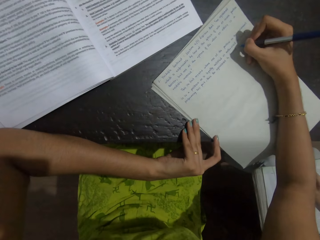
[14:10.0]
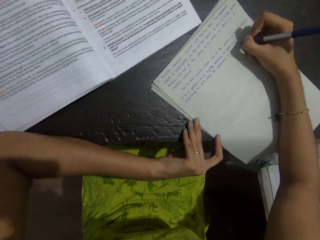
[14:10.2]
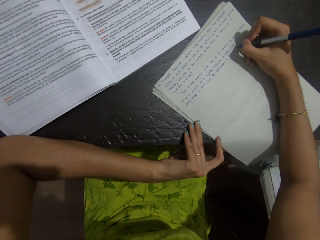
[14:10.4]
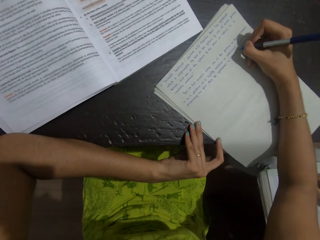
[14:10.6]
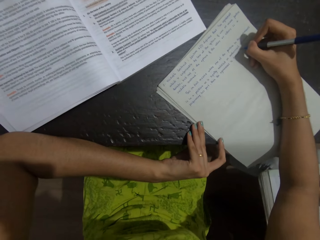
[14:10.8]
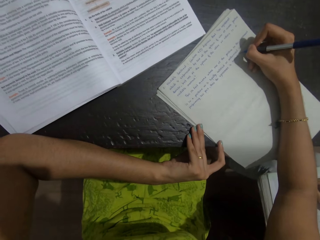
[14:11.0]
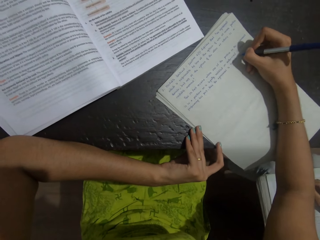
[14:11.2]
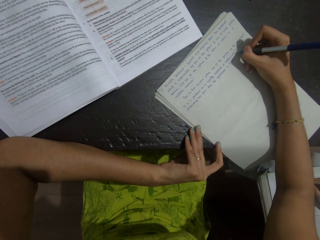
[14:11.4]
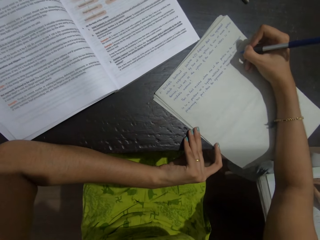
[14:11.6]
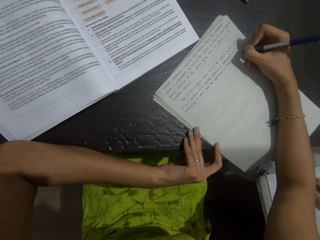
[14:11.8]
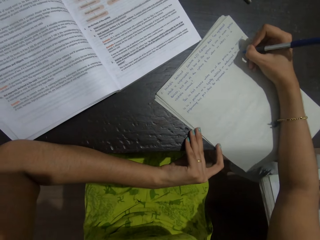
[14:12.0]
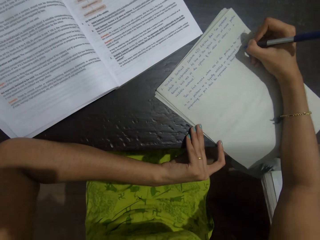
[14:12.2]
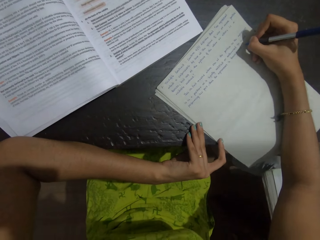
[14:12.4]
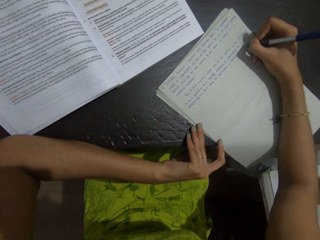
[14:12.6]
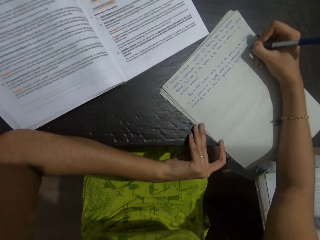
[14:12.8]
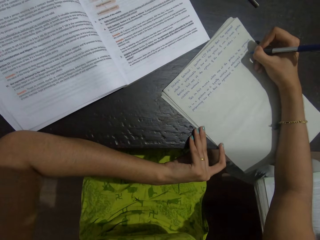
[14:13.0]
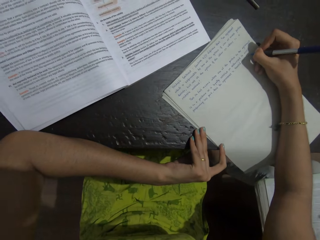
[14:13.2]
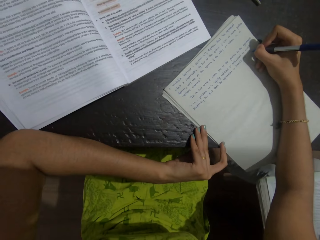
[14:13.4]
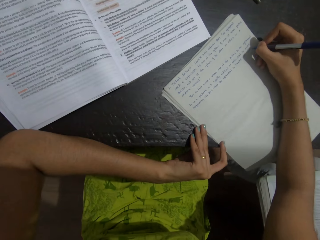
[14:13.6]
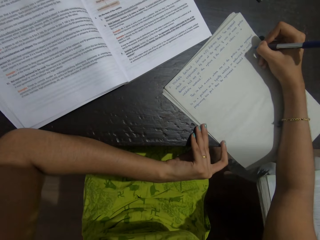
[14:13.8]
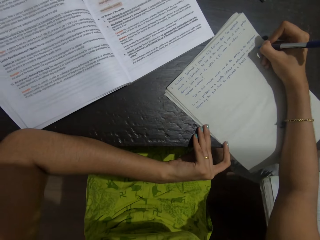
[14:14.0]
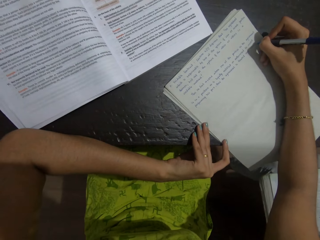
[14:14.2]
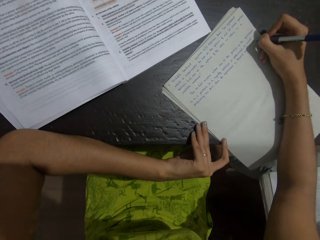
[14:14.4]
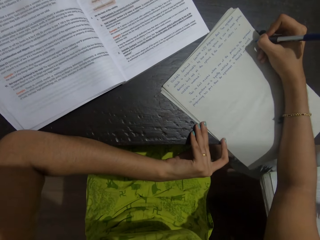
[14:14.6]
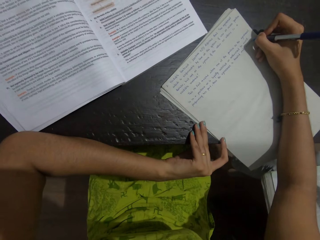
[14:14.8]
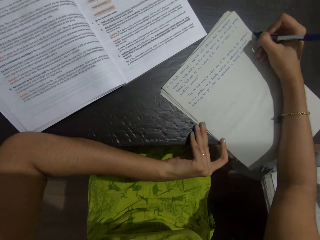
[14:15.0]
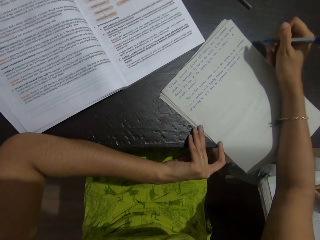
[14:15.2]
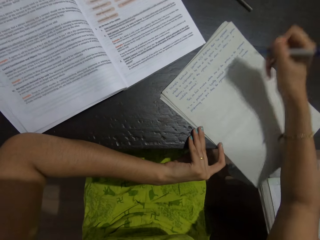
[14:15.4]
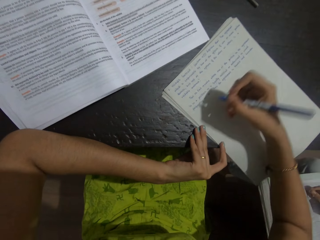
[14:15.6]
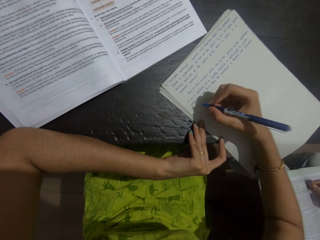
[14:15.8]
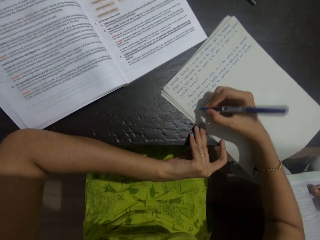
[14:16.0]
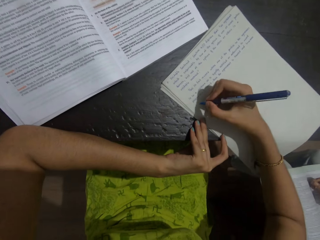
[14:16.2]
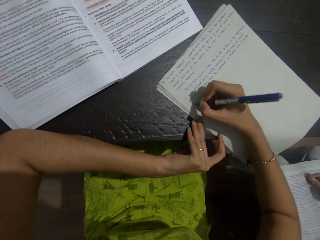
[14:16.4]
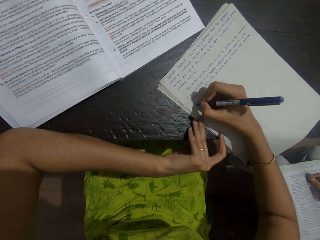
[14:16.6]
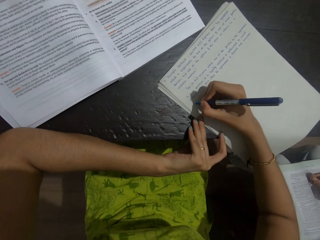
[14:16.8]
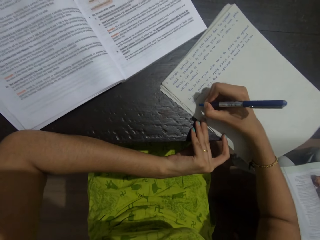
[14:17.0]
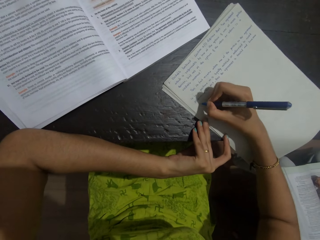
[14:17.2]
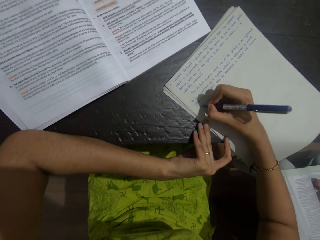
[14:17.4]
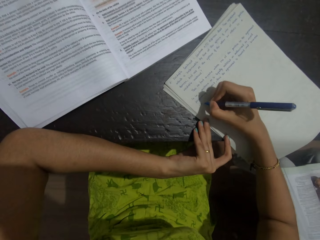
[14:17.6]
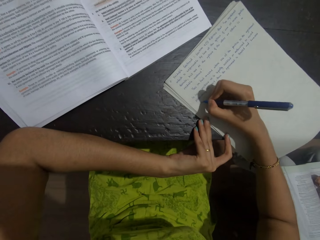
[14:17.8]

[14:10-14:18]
The camera wearer writes on the sheet of paper with a pen. They talk with a person. They write on the sheet of paper with a pen. They talk with the person.

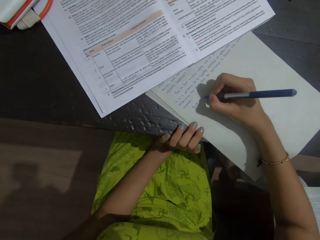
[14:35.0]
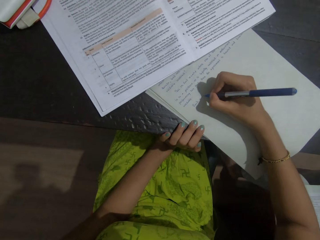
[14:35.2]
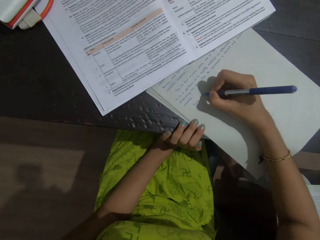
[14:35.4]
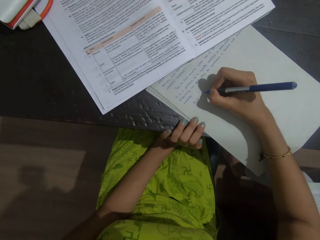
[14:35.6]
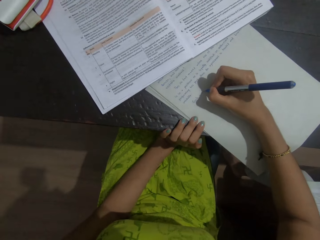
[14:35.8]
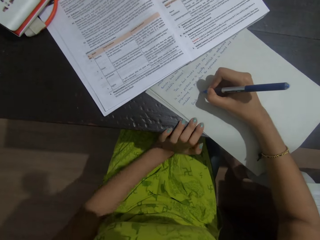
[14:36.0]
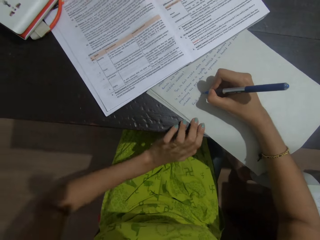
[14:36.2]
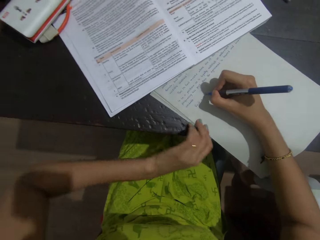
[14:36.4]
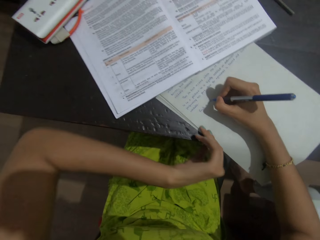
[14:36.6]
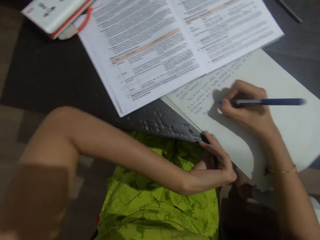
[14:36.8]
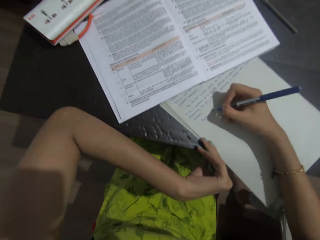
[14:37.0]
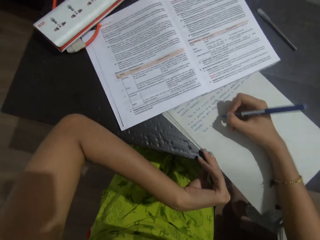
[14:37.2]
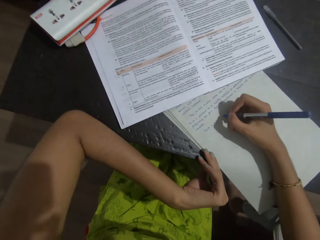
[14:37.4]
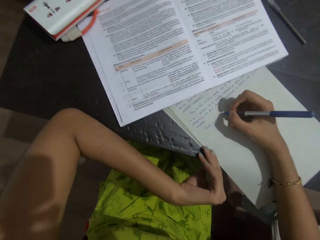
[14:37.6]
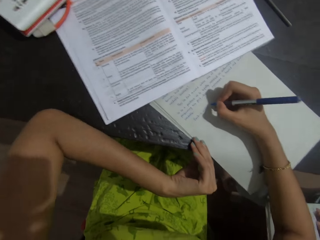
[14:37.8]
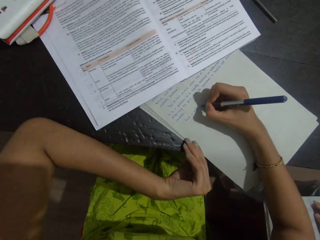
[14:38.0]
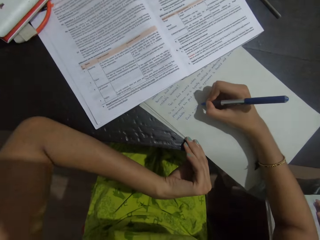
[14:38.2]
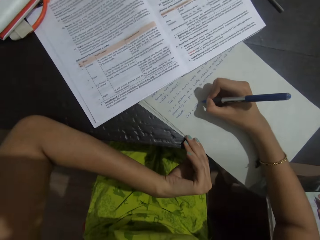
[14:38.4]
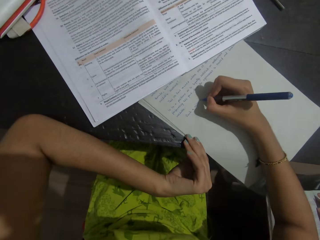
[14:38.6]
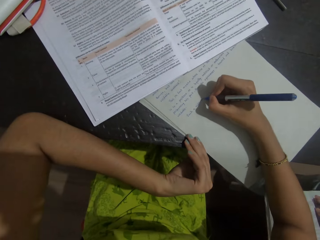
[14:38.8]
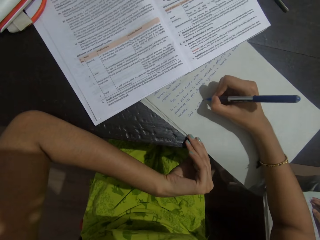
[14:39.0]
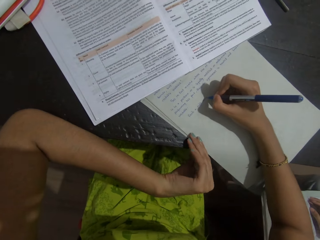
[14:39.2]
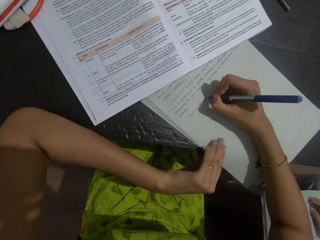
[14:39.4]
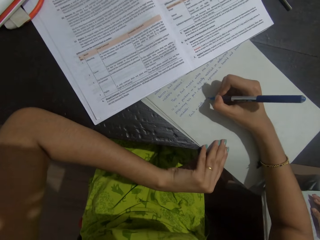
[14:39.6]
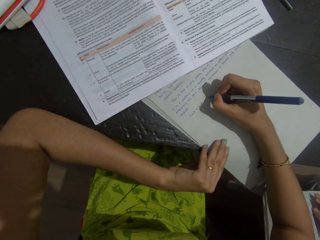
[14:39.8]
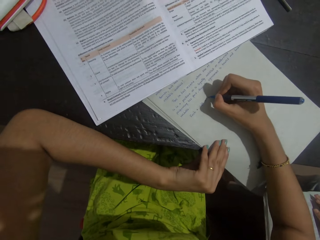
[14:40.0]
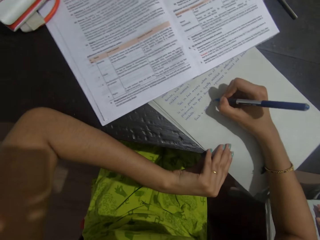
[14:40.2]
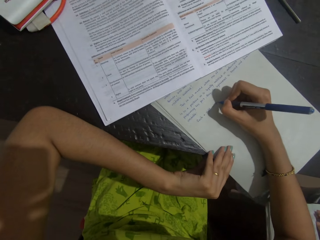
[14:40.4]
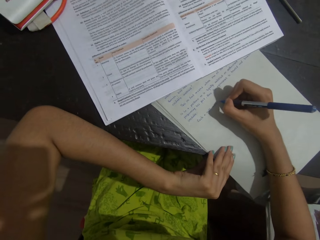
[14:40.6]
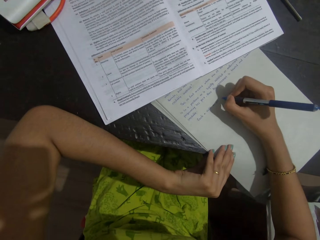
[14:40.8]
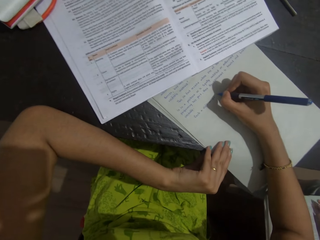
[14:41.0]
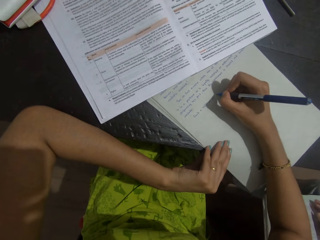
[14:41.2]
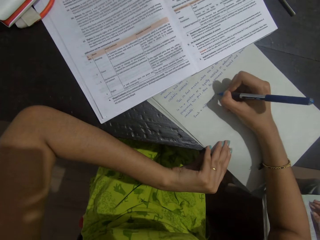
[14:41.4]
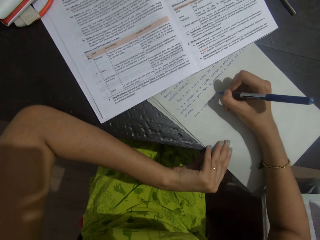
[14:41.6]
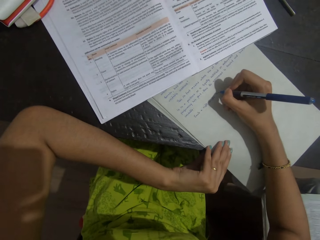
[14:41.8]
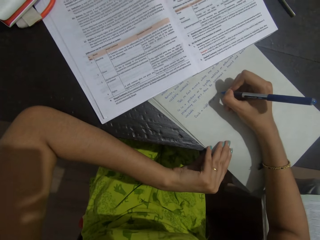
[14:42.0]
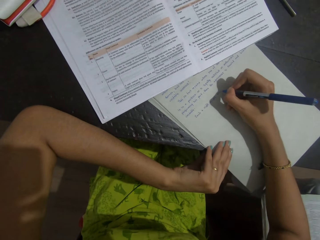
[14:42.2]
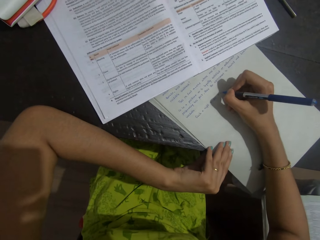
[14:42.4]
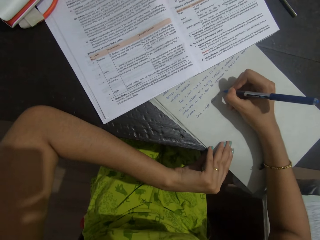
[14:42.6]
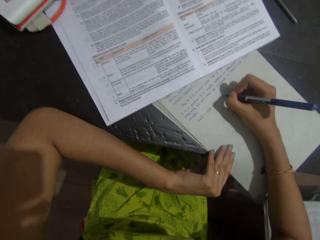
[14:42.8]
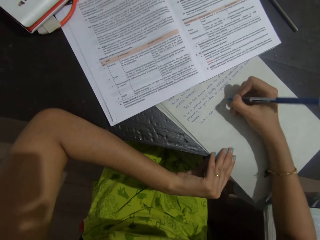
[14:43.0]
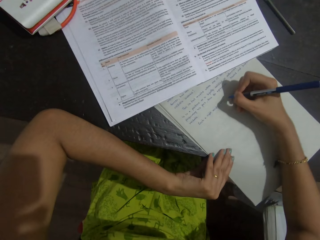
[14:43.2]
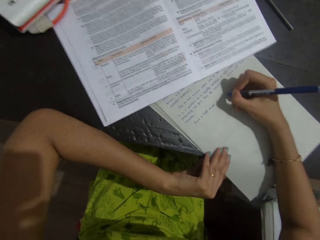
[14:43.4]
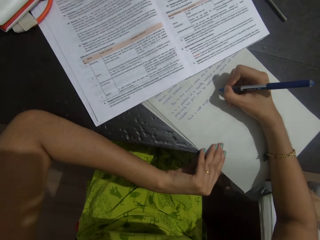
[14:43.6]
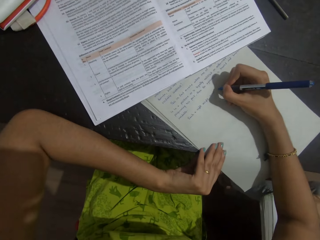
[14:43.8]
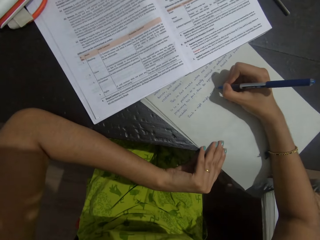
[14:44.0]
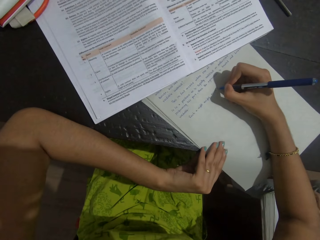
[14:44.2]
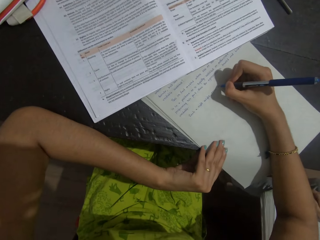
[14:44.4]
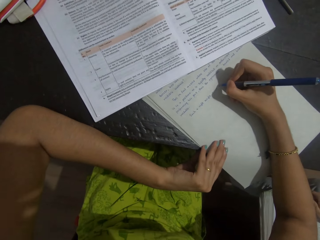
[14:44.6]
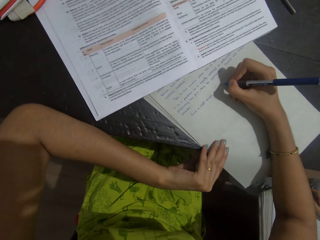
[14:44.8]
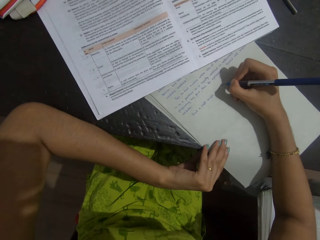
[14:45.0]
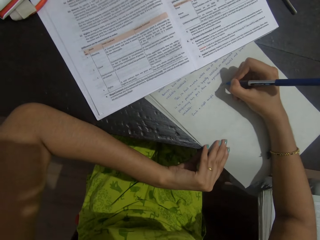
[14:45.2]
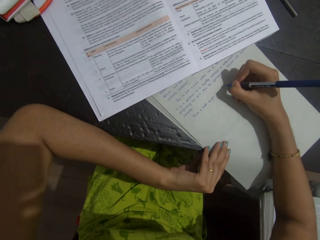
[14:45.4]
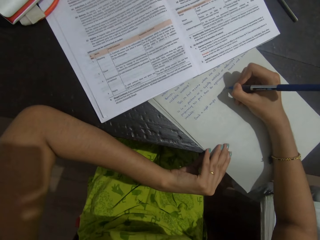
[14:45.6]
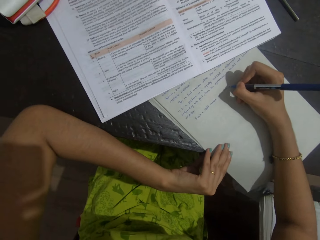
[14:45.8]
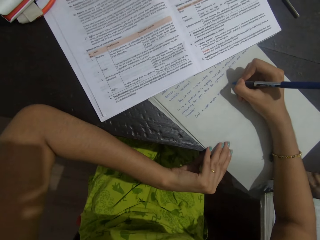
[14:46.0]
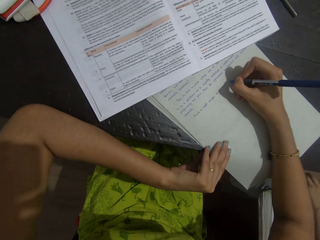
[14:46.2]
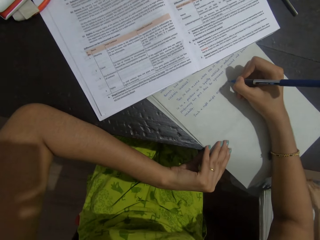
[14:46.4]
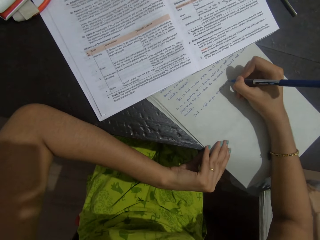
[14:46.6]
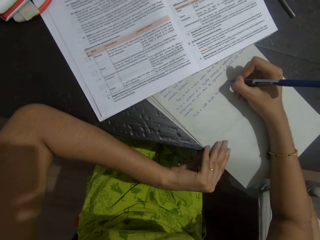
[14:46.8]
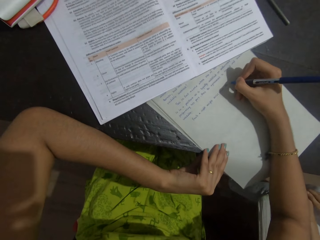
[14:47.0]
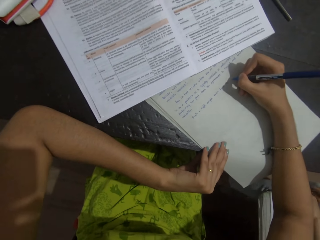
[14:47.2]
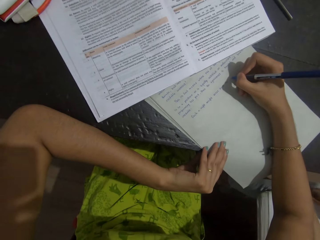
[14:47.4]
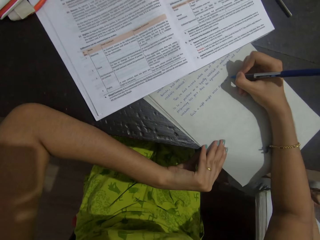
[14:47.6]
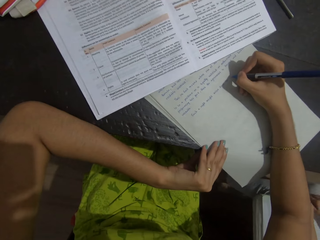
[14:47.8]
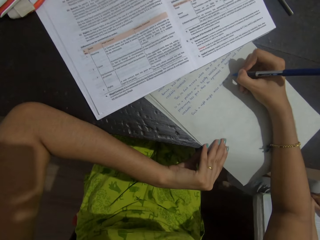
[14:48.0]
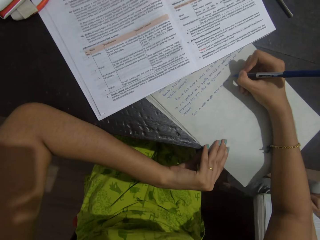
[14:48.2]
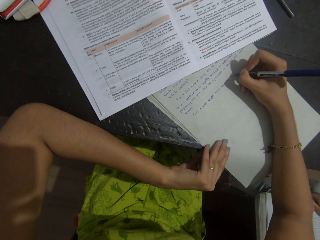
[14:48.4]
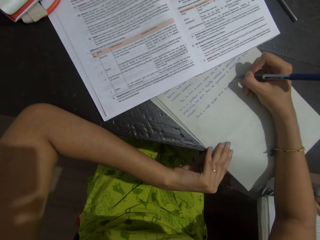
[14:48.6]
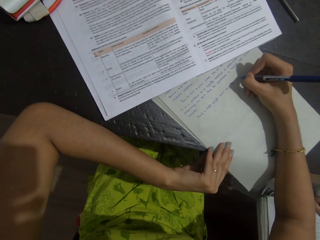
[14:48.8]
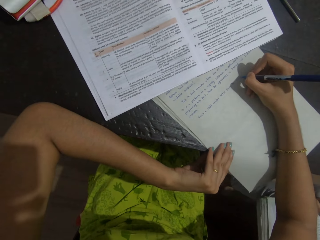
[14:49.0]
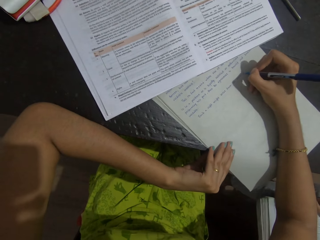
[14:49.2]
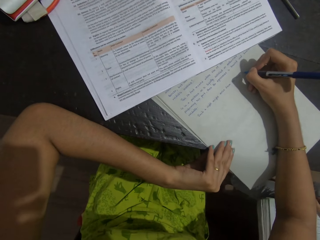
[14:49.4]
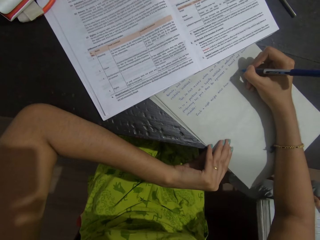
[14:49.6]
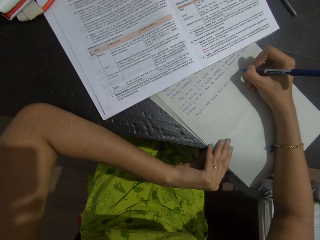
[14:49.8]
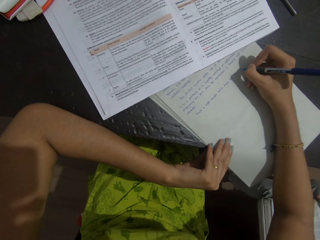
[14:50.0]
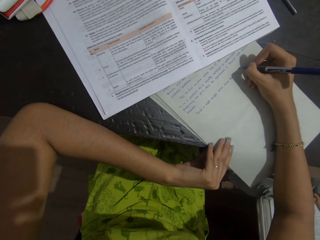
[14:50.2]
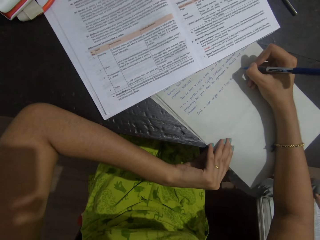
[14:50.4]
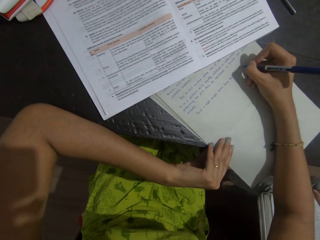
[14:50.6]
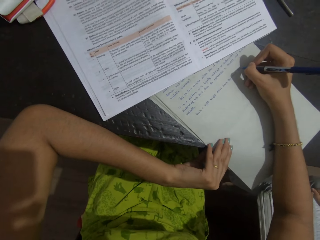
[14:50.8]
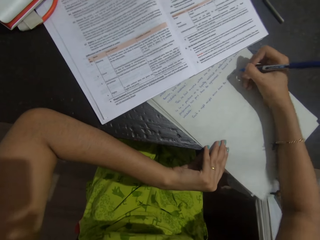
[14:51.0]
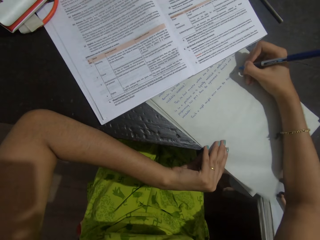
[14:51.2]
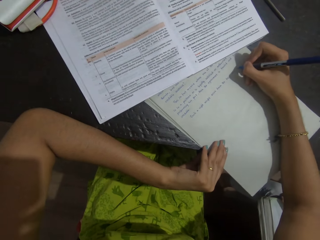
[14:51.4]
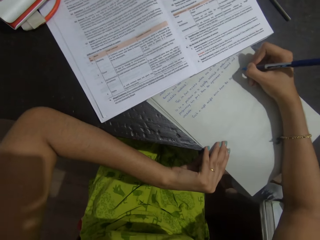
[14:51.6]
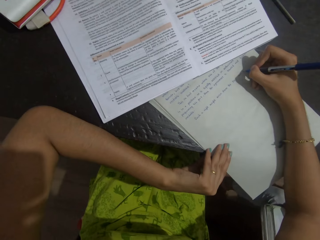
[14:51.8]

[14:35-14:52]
The camera wearer writes on the sheet of paper with a pen. They put an arm on the table. They talk with a person. They write on the sheet of paper with a pen. The person talks with the camera wearer. The camera wearer writes on the sheet of paper with a pen. They write on the sheet of paper with a pen again.
